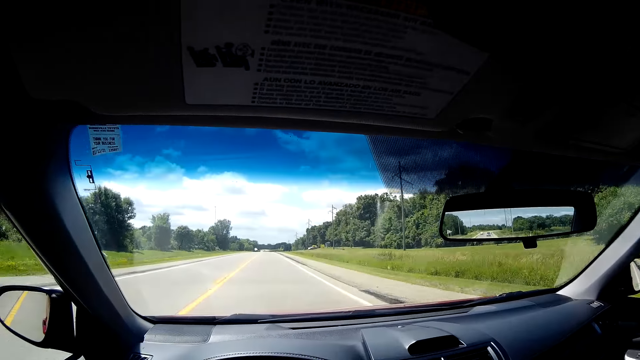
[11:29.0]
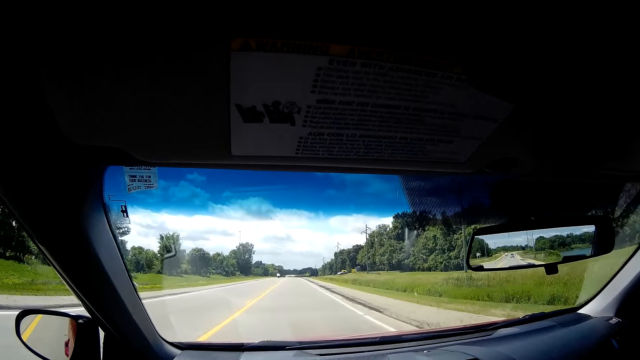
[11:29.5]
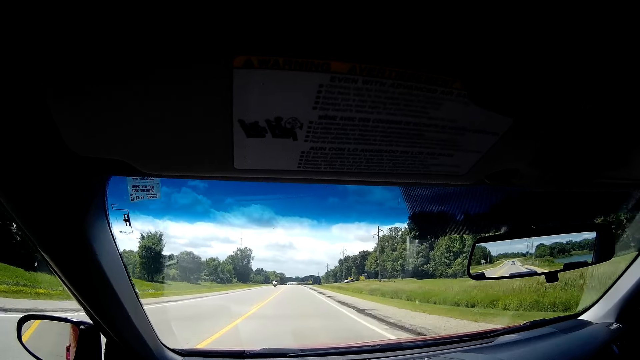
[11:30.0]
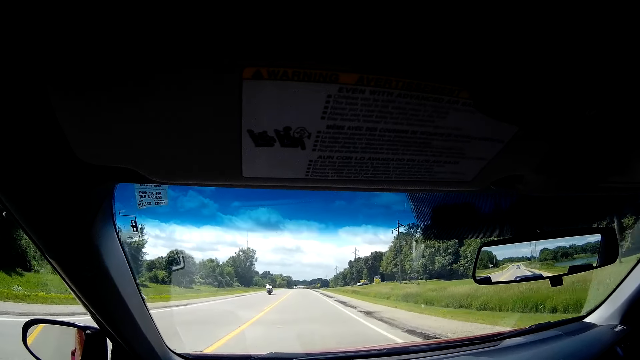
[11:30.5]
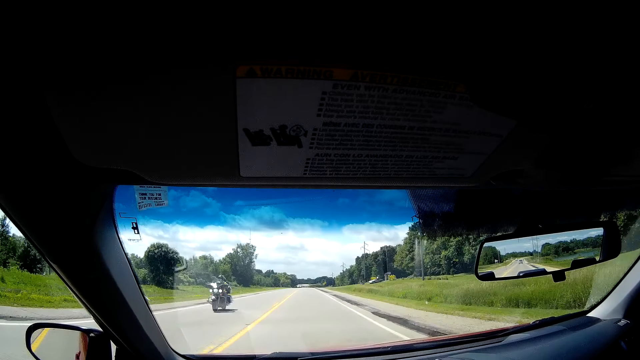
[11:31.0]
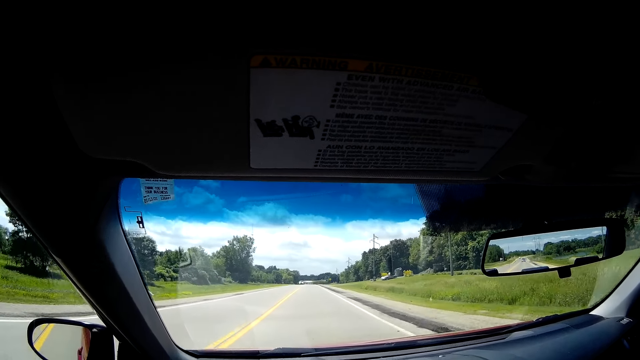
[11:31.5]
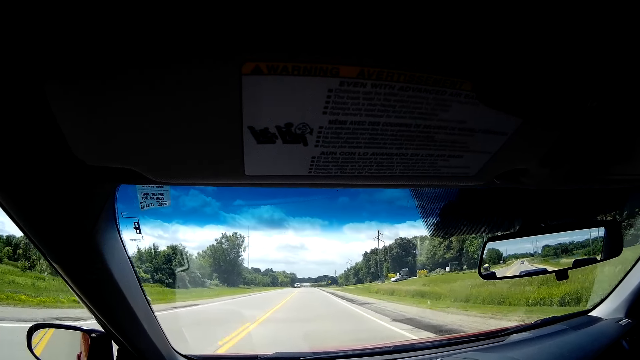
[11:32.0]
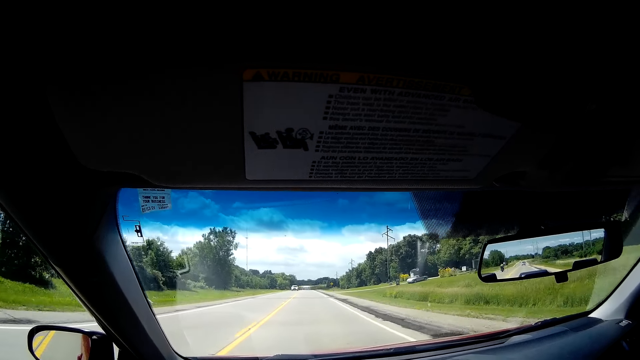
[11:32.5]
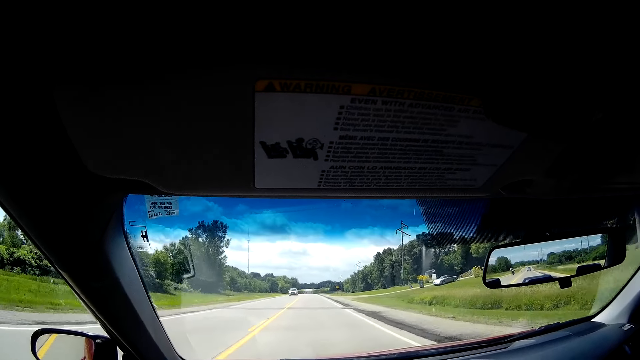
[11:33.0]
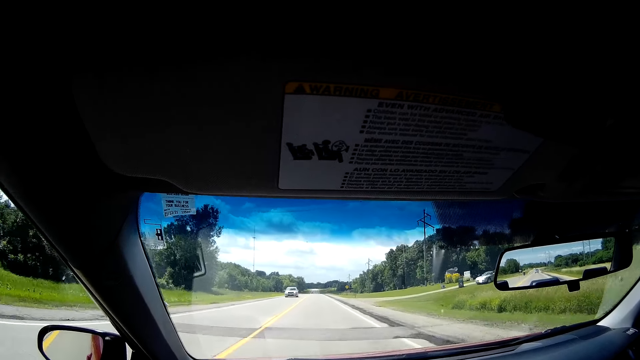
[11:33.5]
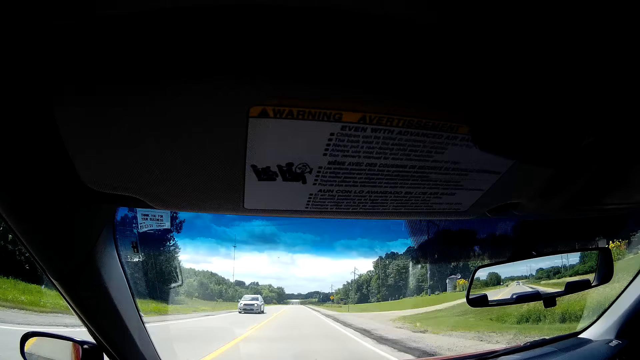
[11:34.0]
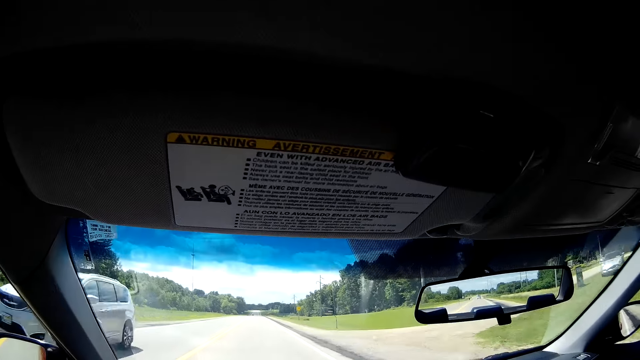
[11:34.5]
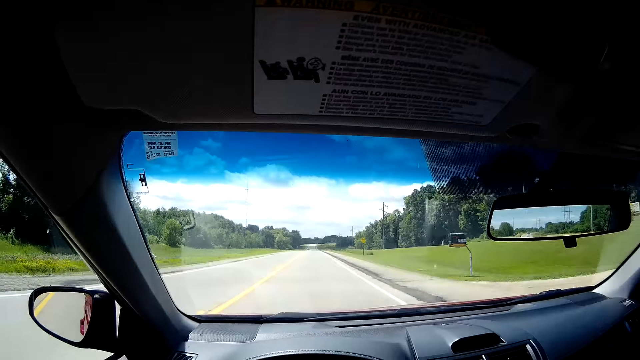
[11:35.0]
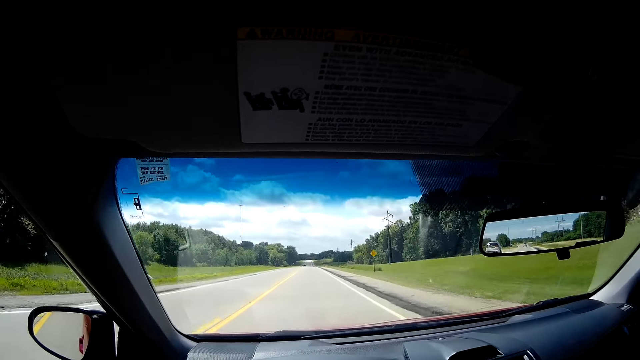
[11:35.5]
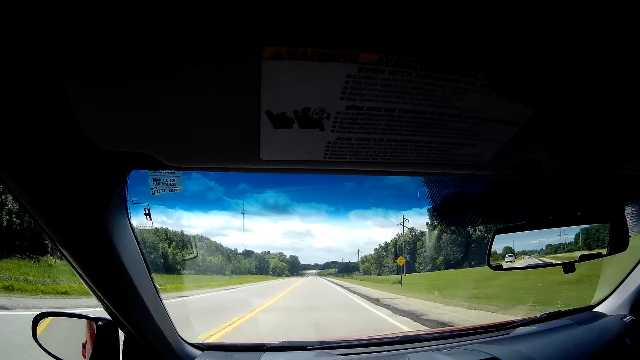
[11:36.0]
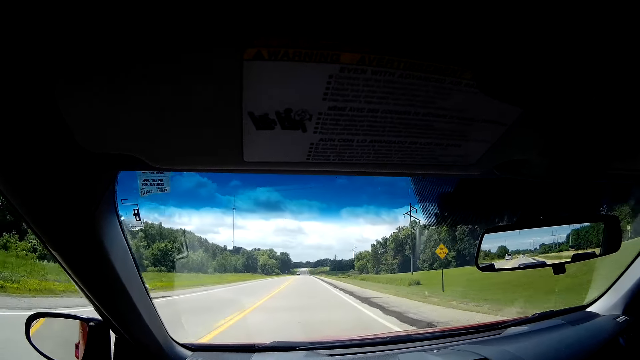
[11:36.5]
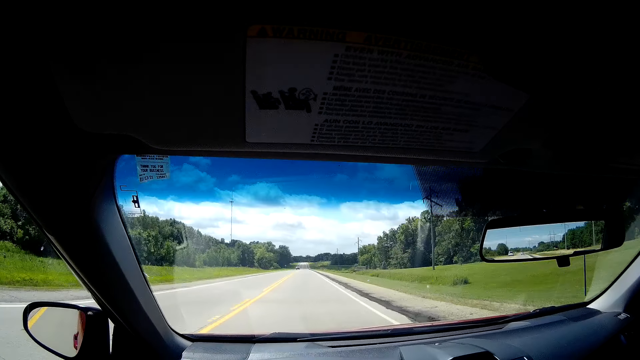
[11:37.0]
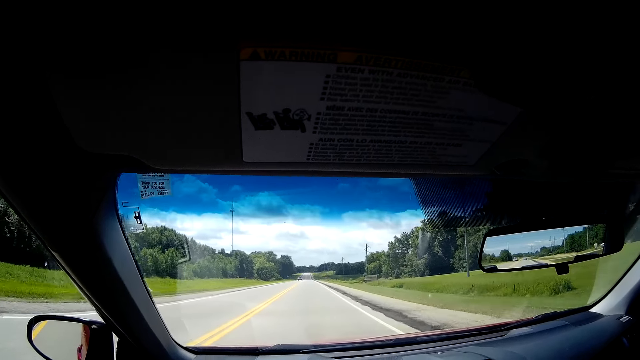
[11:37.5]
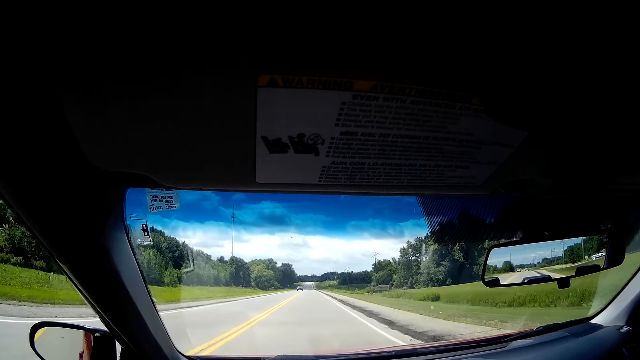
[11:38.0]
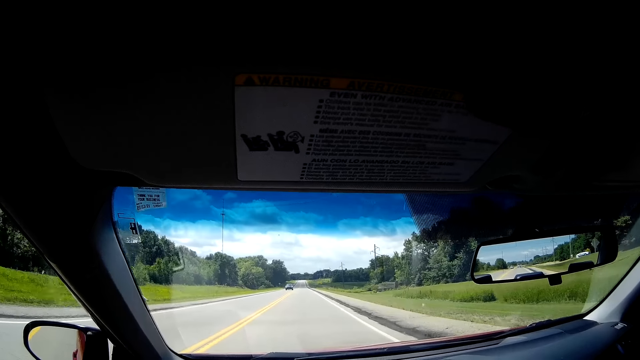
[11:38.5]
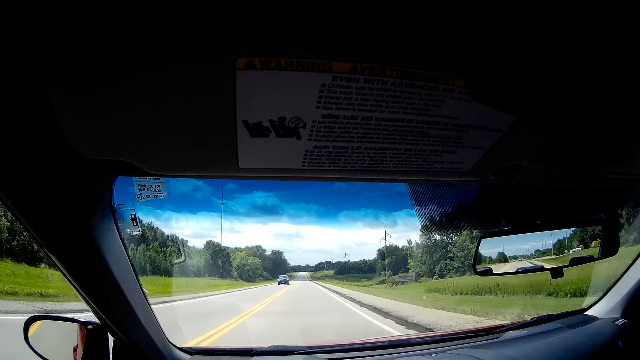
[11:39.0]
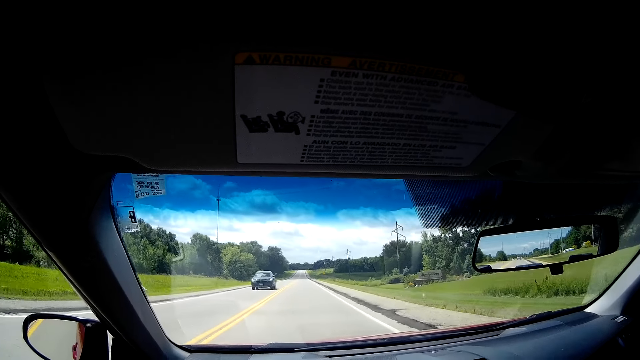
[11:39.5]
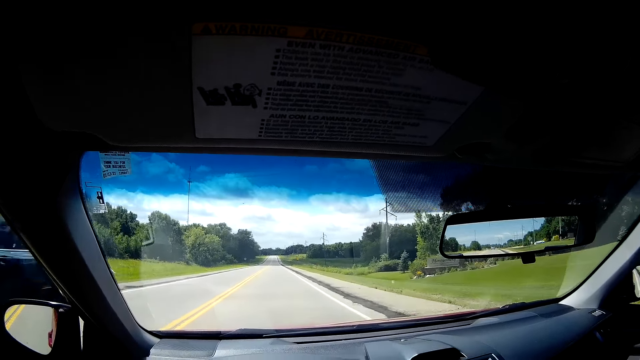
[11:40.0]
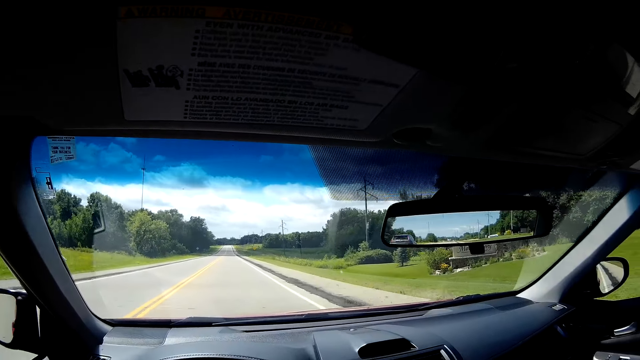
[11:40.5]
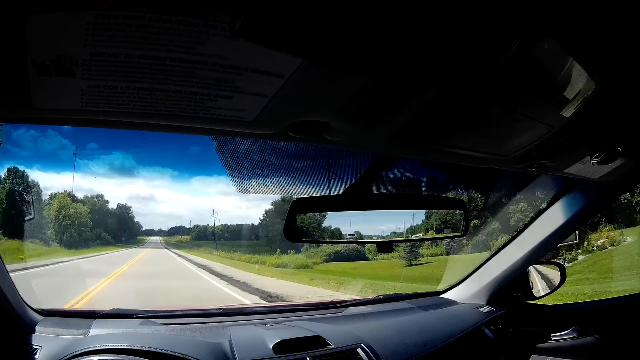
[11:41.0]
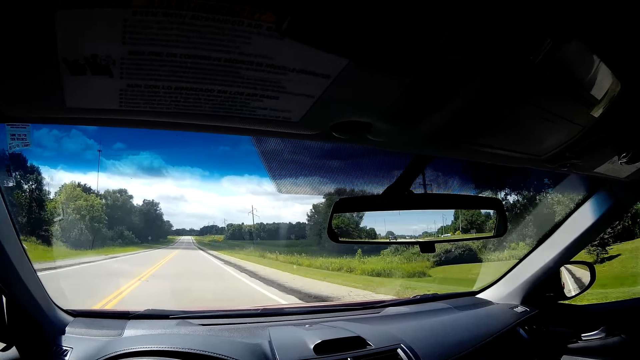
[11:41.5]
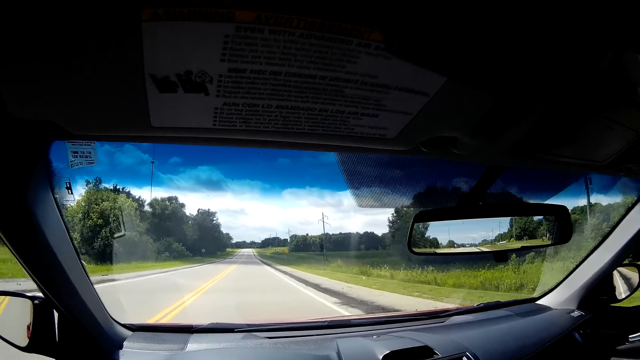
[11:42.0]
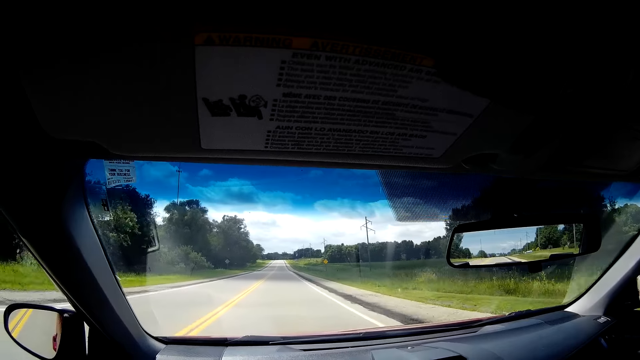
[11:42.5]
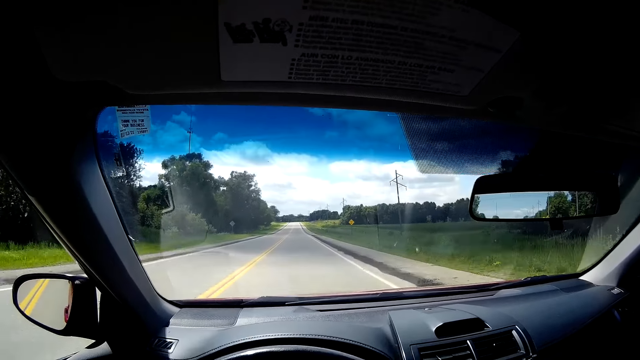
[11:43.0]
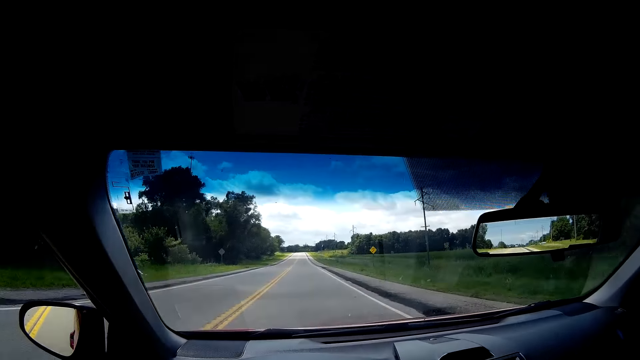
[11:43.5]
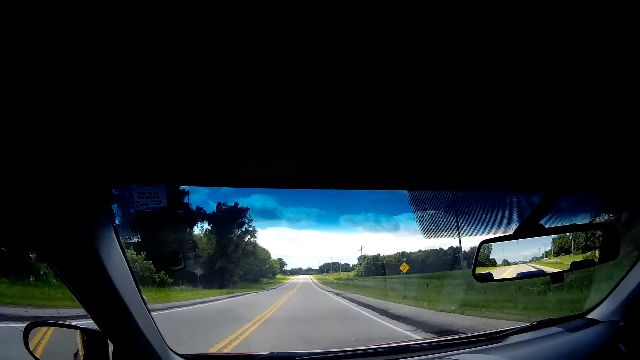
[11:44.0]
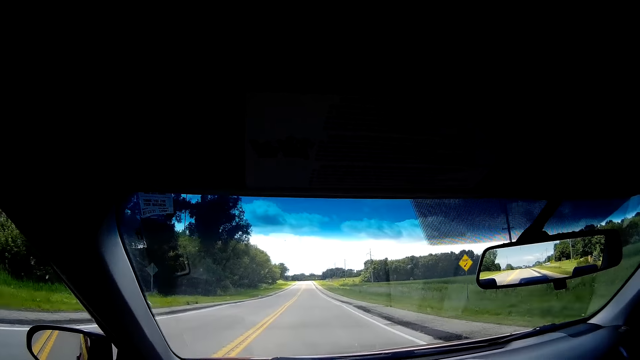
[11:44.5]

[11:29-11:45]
The camera wearer drives by a motorcycle. They drive by a white car. They drive by a black car.

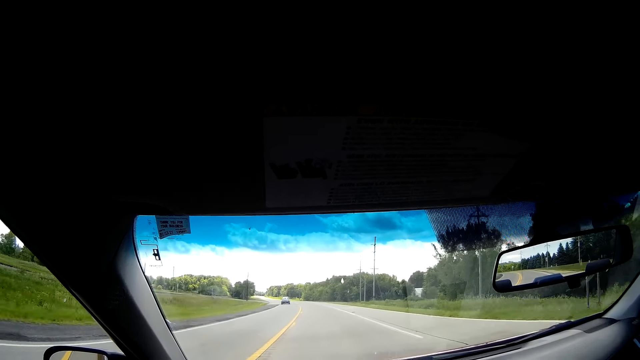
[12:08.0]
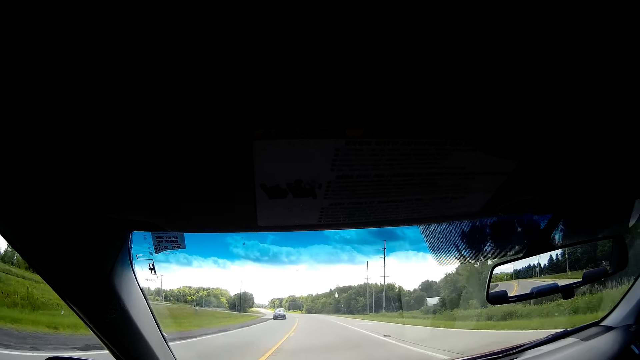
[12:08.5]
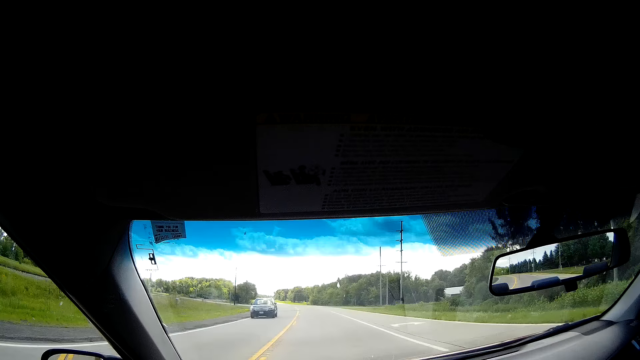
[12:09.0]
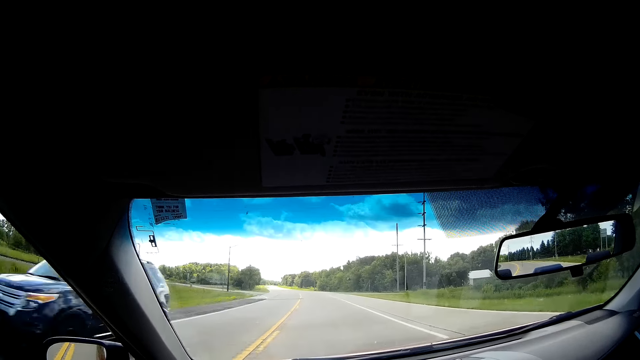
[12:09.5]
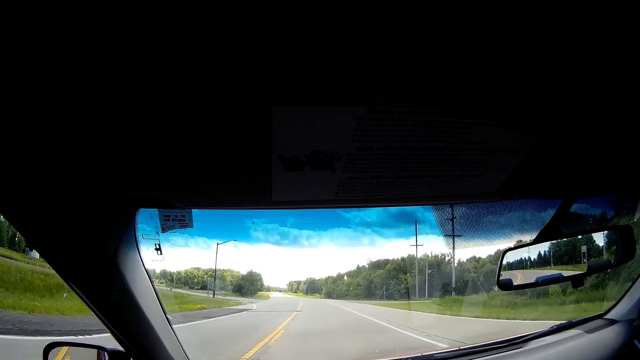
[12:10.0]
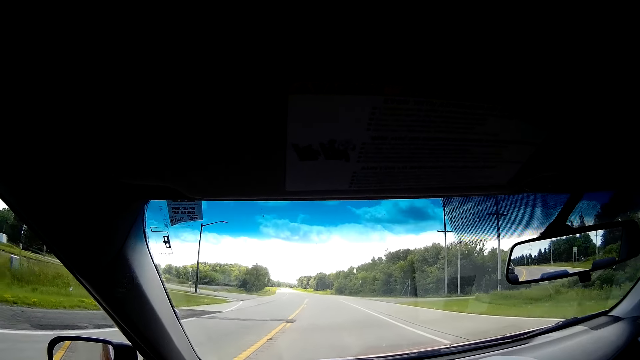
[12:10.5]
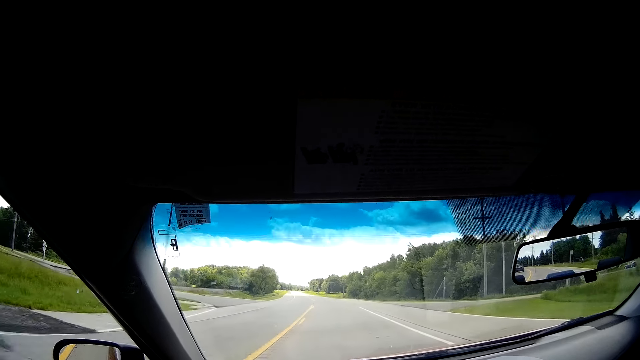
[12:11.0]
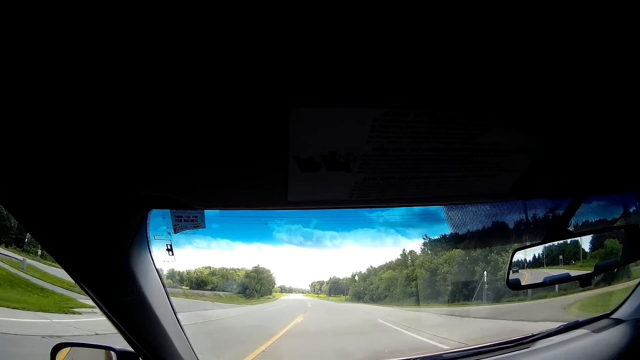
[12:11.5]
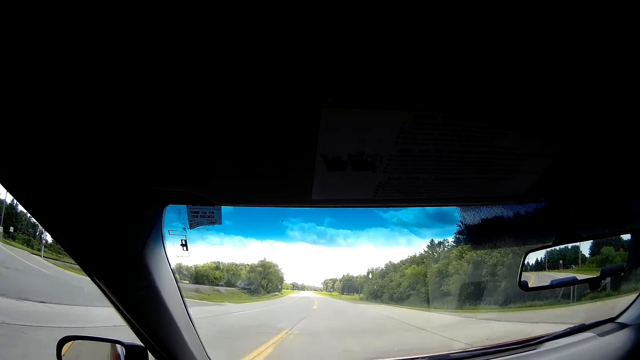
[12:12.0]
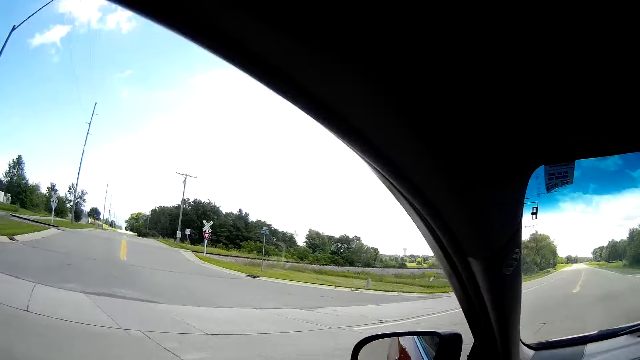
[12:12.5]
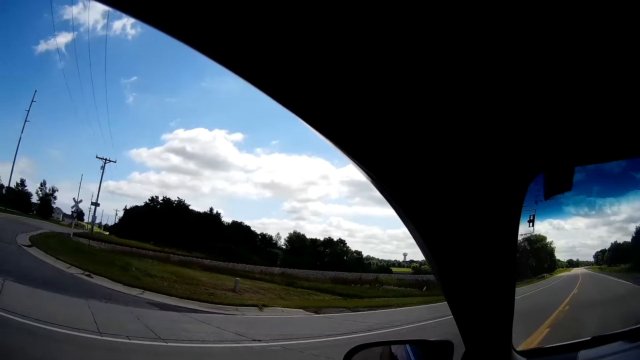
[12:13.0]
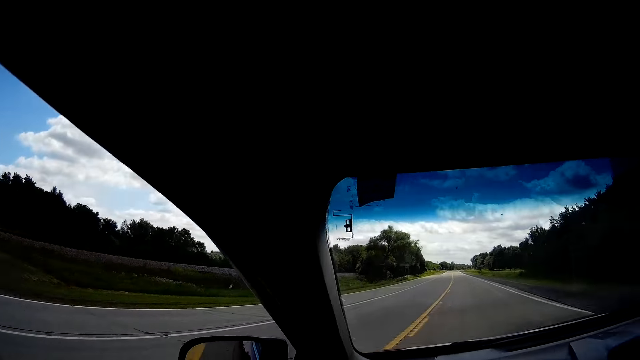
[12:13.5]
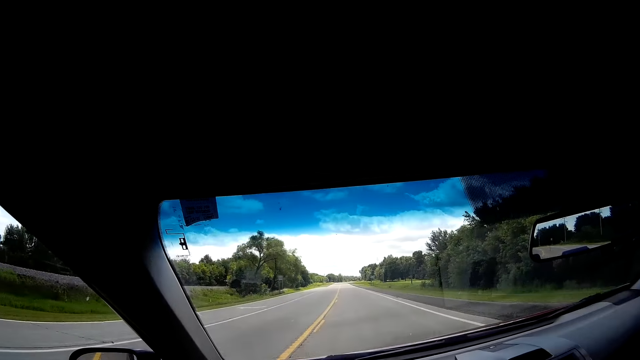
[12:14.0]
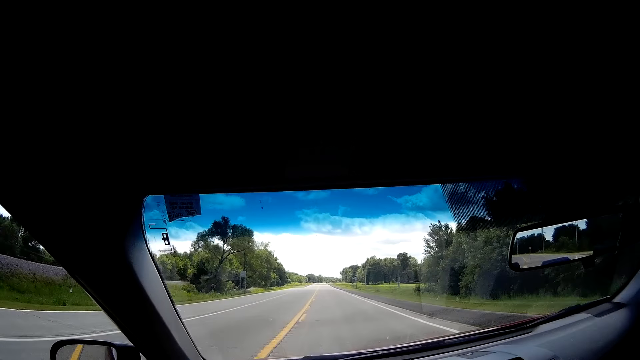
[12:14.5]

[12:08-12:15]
The camera wearer drives by a black car.
